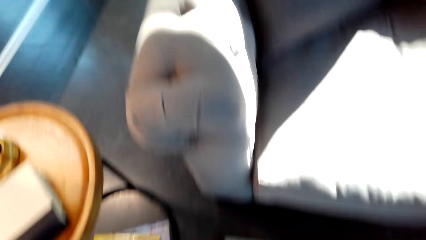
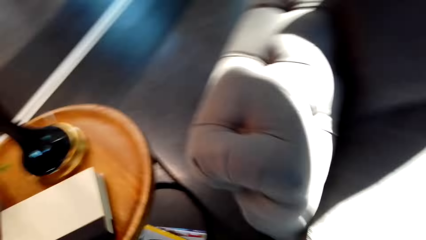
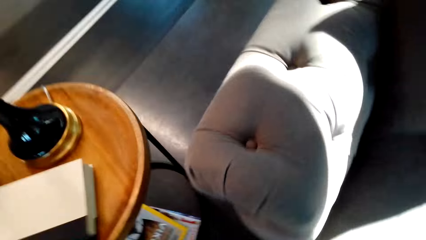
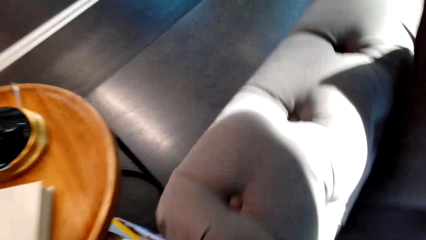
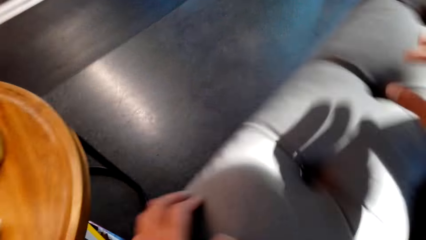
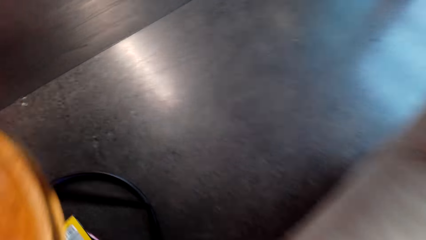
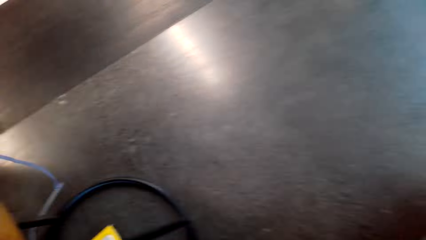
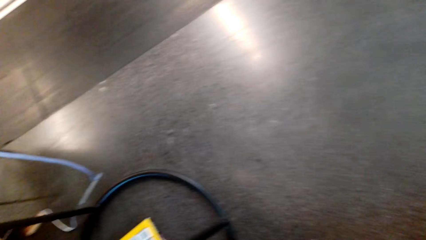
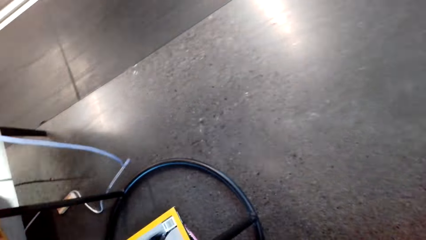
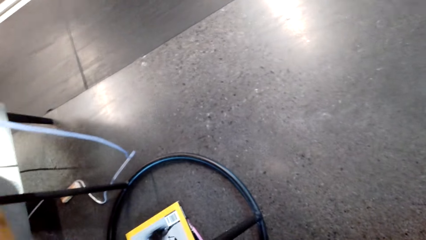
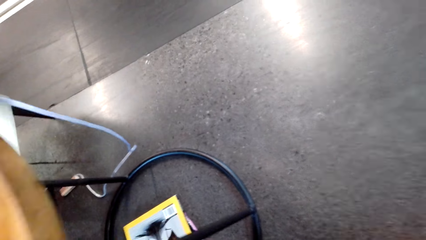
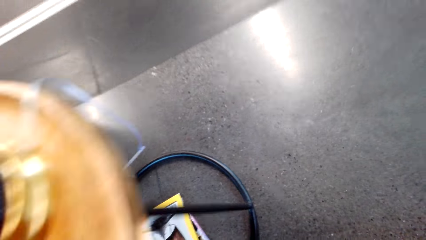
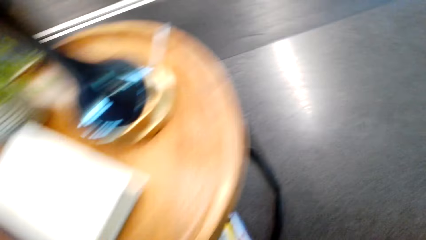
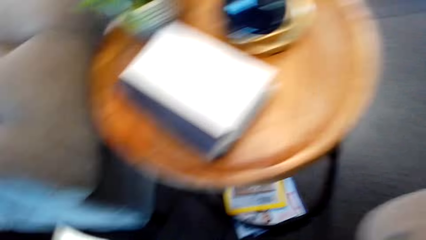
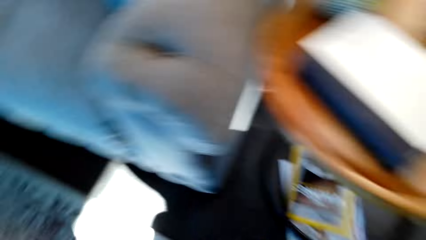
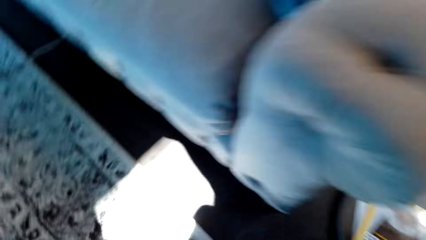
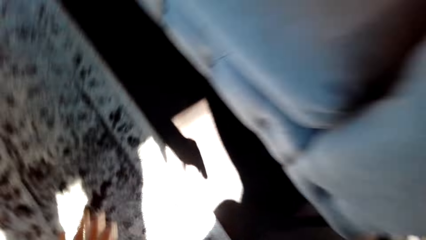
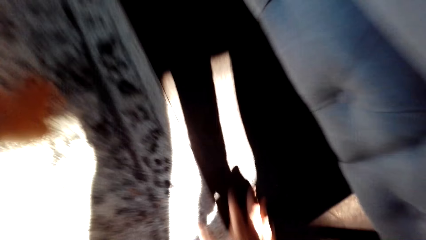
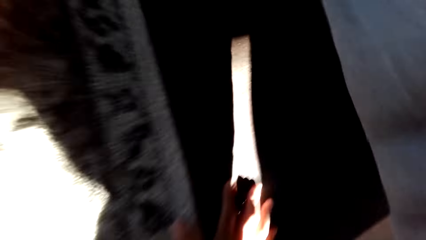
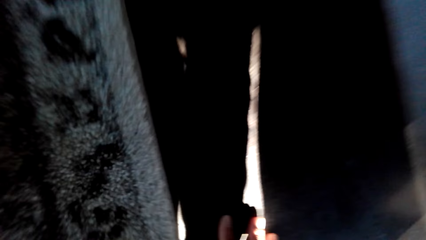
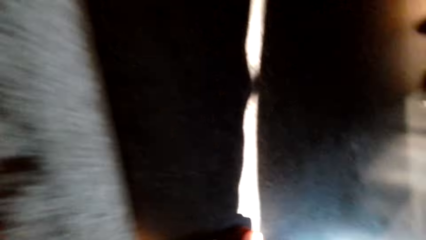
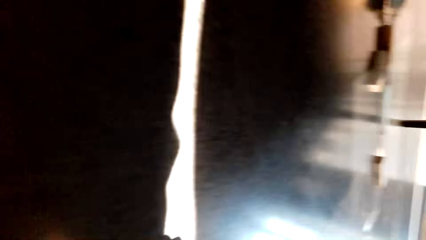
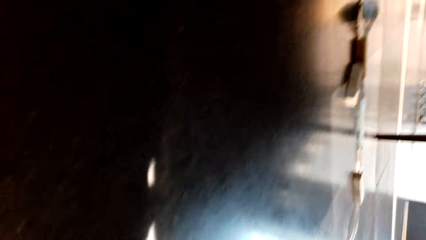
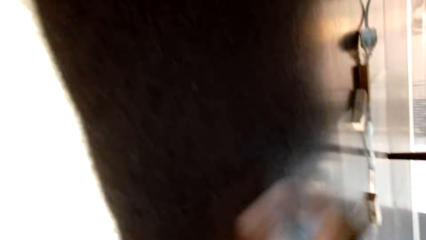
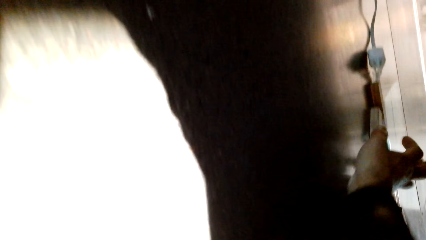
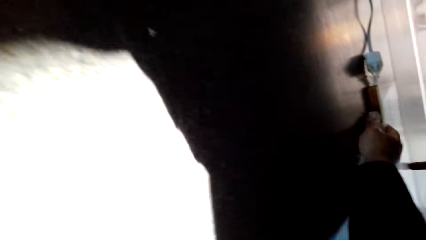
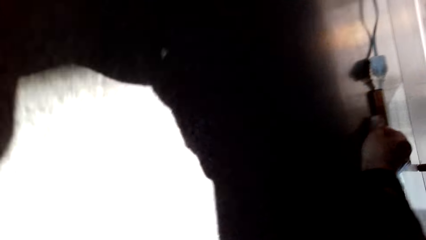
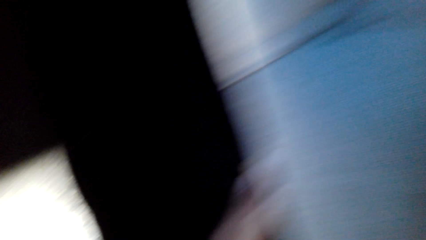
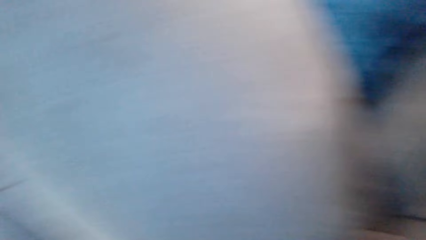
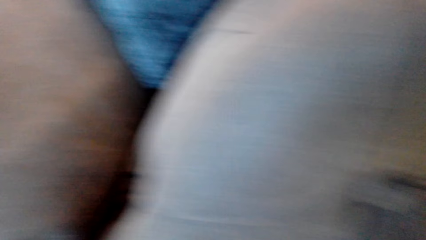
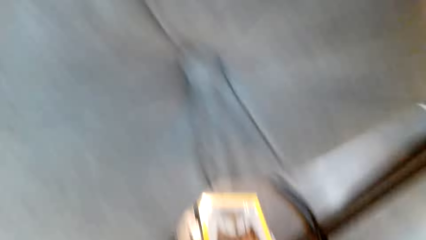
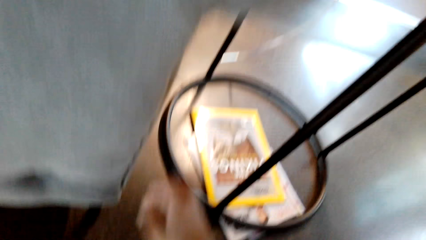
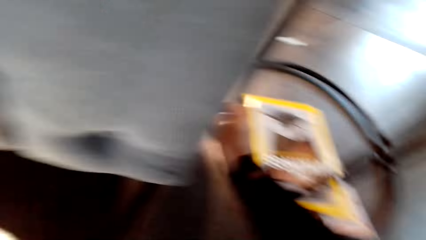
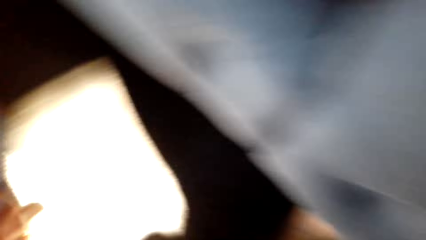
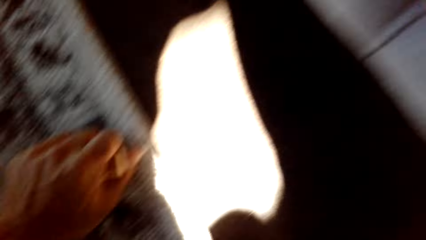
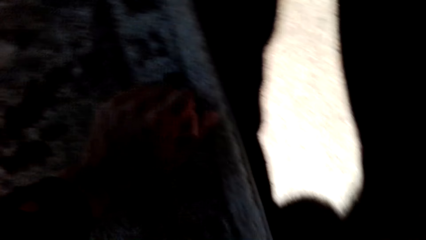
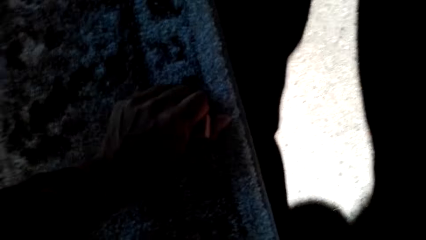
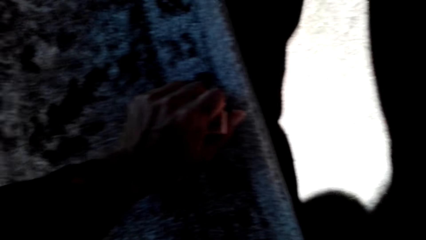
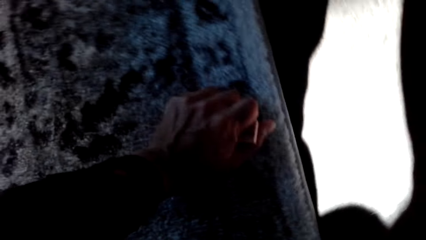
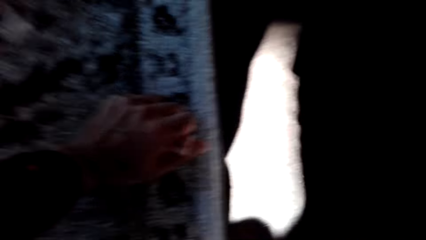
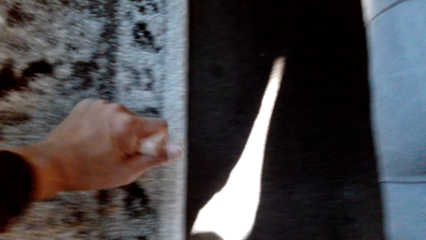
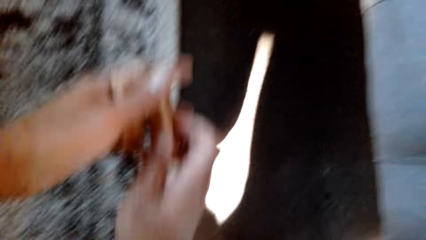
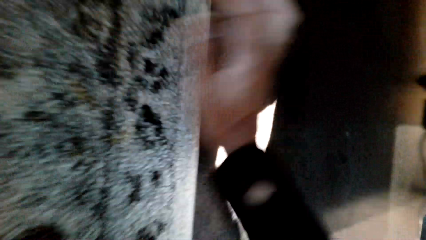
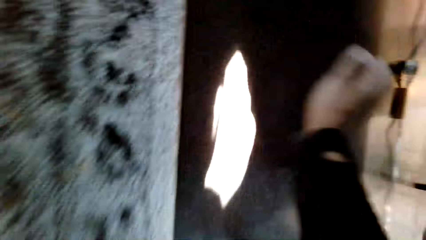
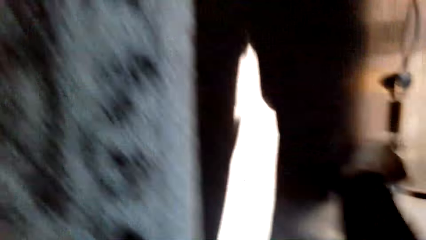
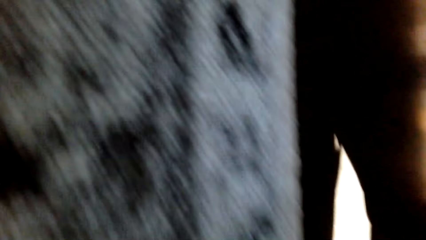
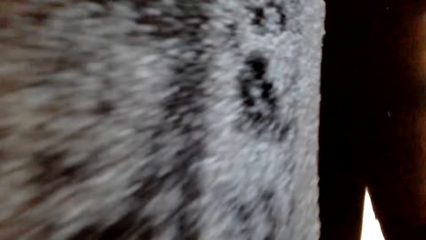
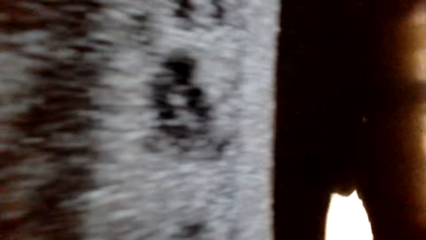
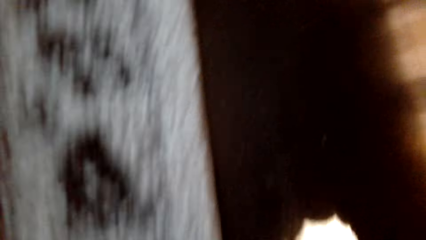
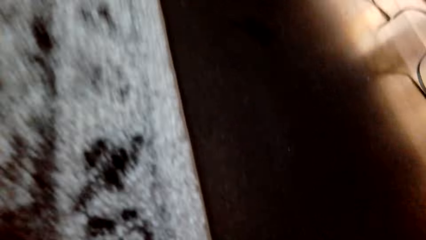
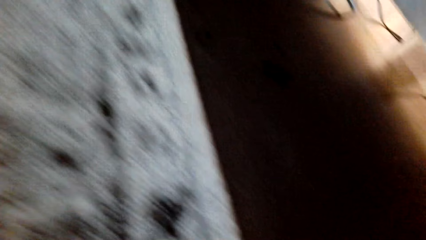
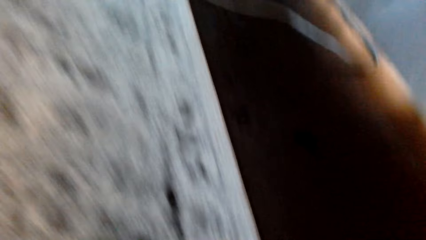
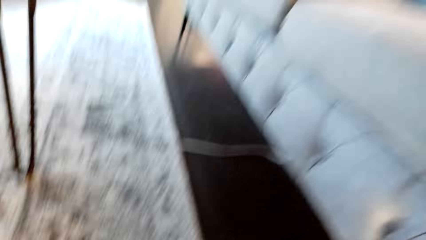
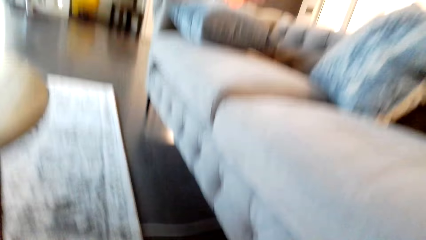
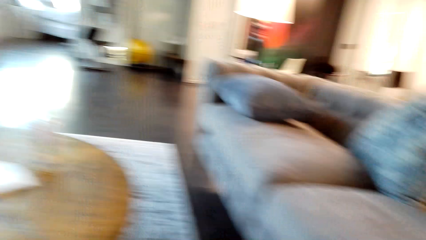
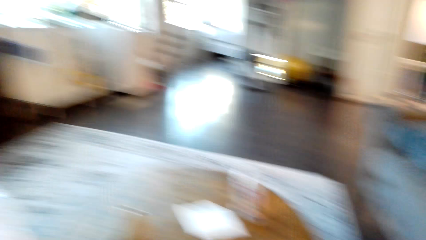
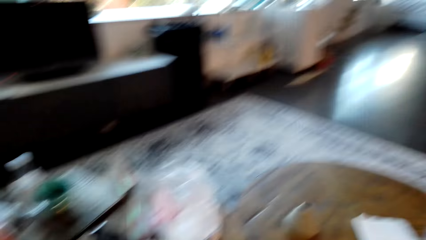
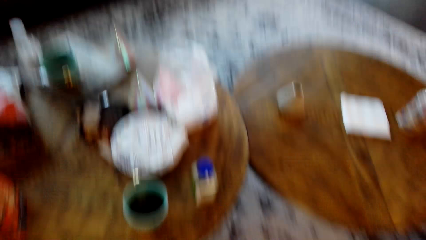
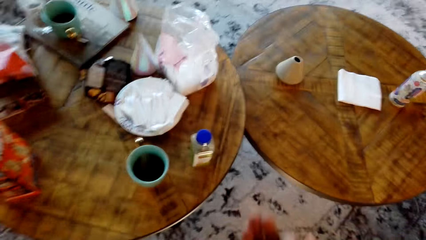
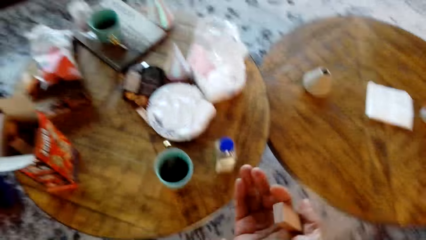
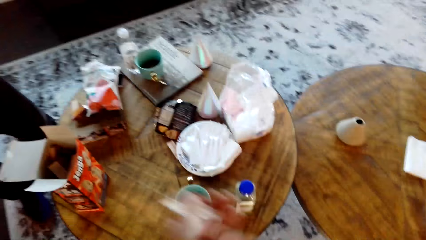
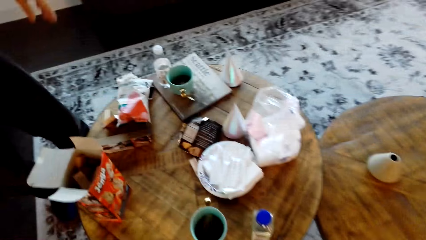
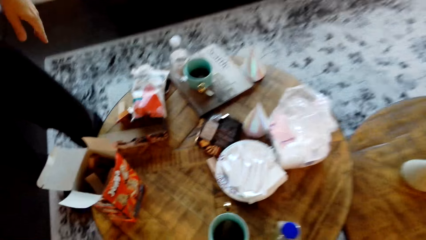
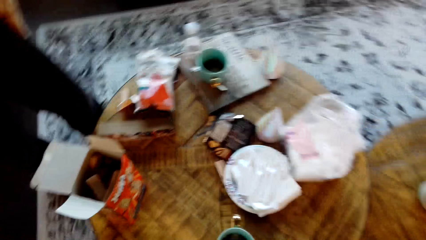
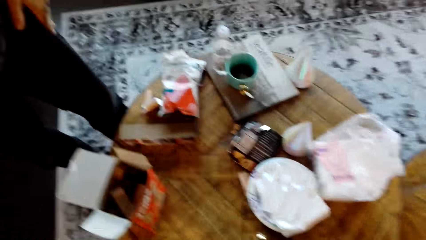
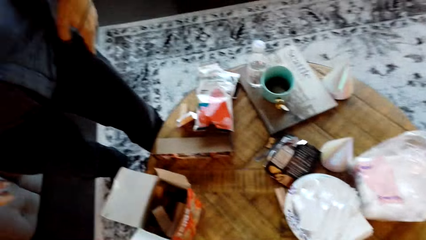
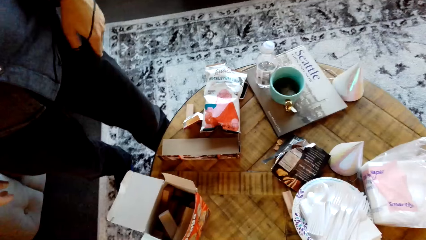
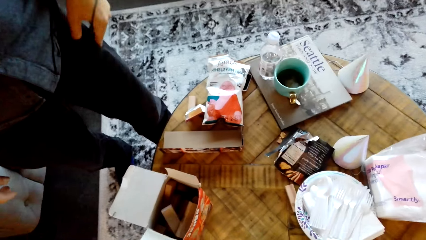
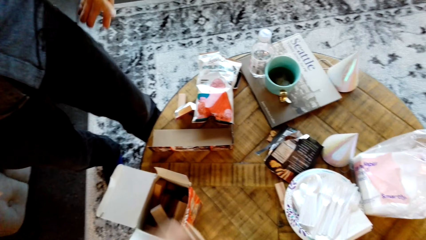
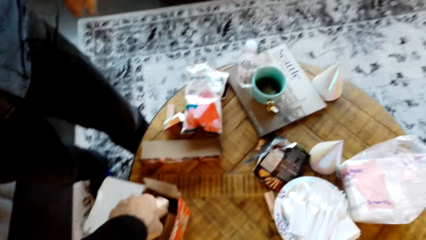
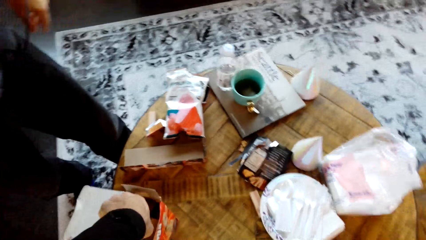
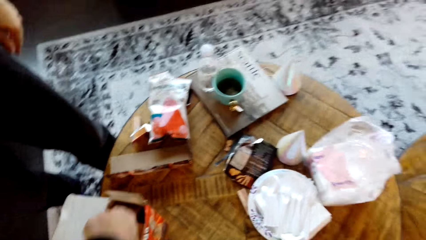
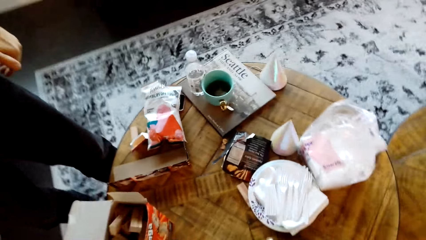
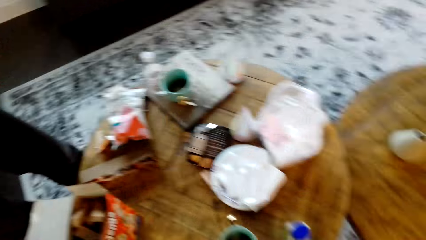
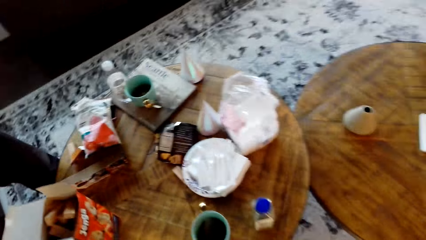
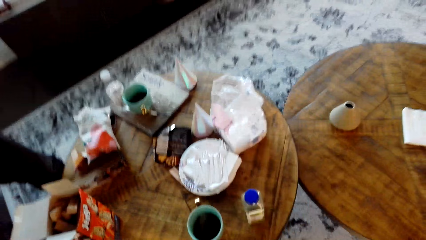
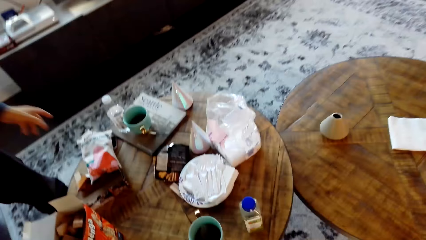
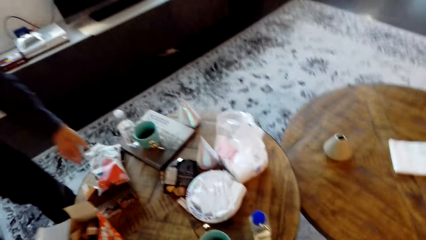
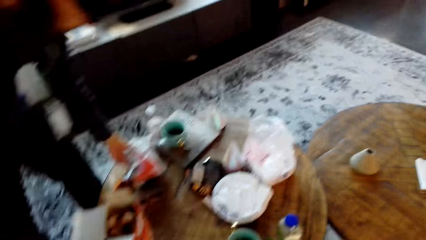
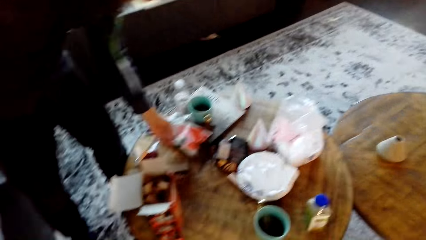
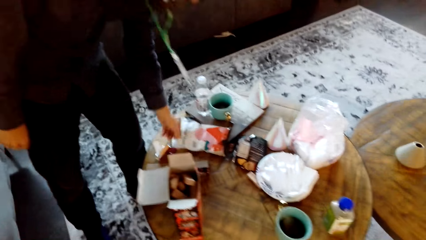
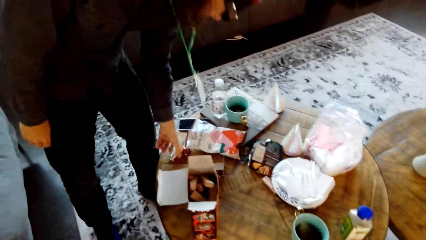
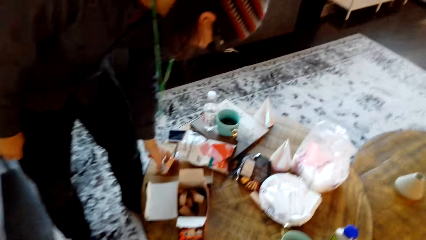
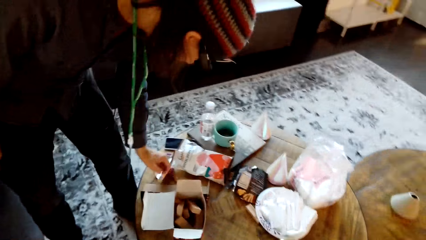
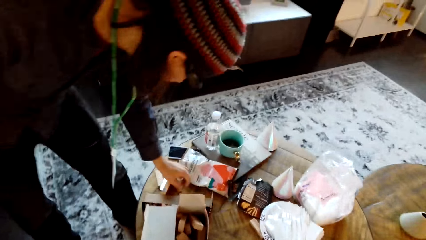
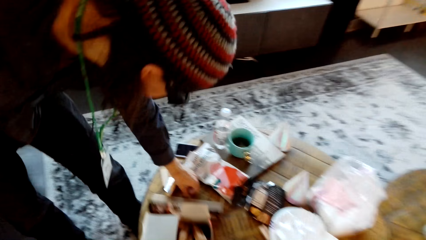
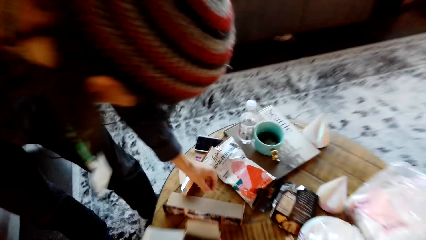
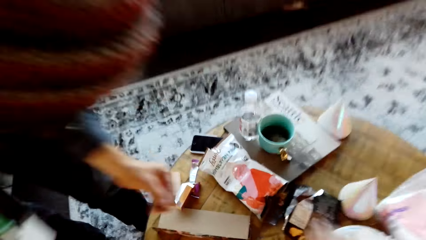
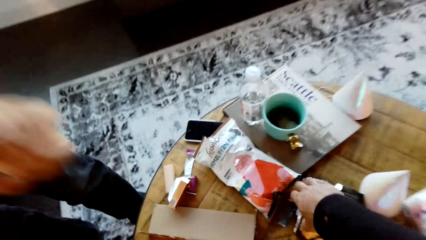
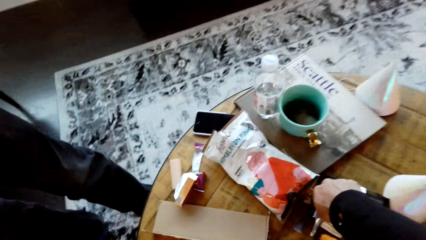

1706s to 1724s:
The camera wearer looks around. They pick woods. They drop a wood on a box.
